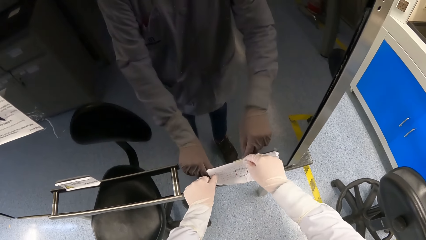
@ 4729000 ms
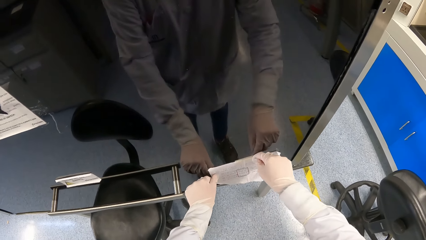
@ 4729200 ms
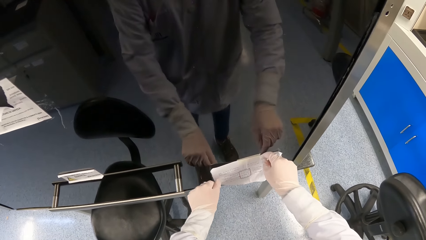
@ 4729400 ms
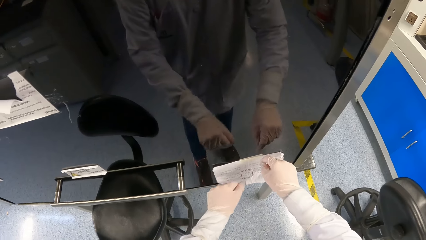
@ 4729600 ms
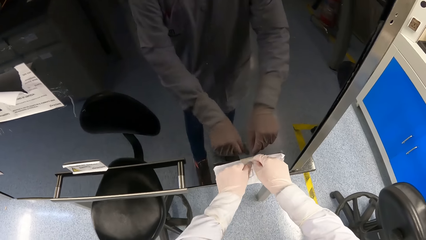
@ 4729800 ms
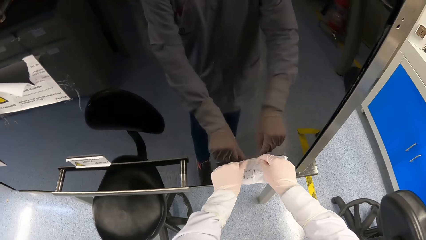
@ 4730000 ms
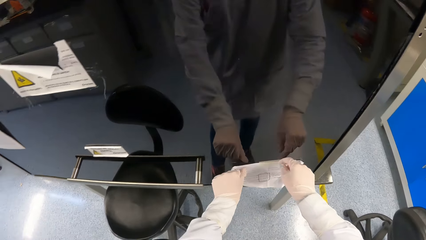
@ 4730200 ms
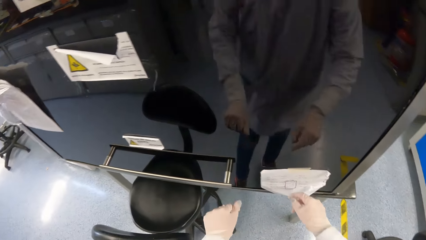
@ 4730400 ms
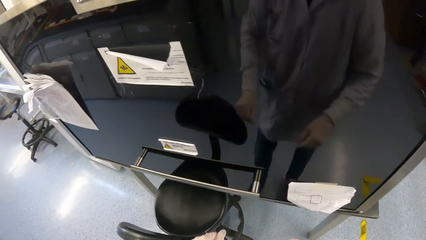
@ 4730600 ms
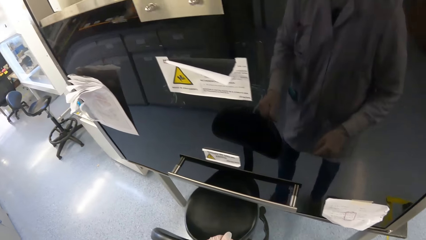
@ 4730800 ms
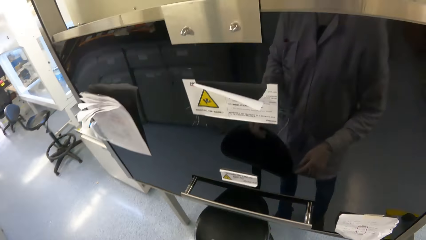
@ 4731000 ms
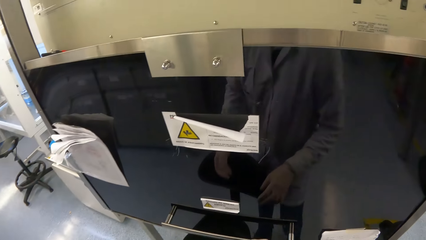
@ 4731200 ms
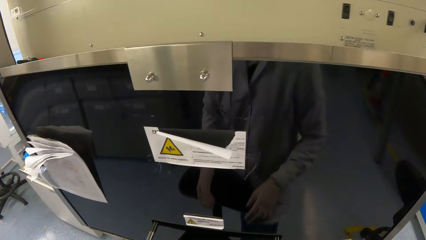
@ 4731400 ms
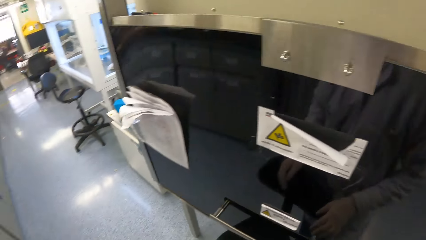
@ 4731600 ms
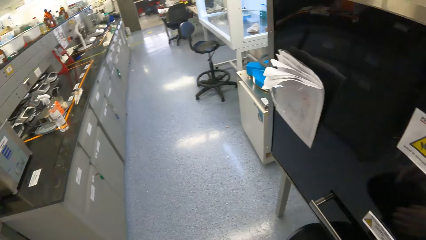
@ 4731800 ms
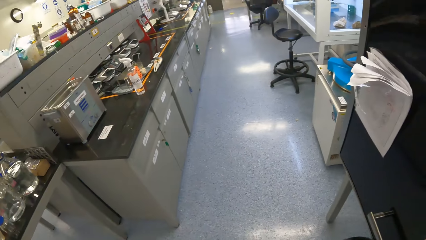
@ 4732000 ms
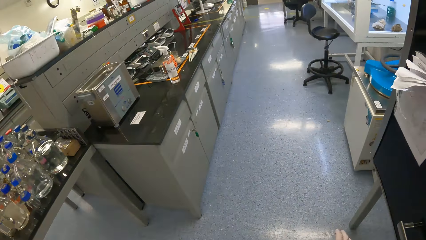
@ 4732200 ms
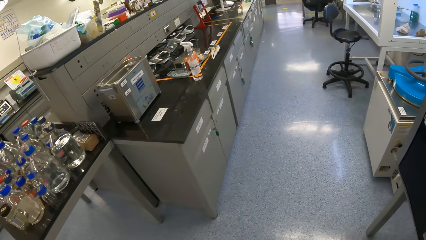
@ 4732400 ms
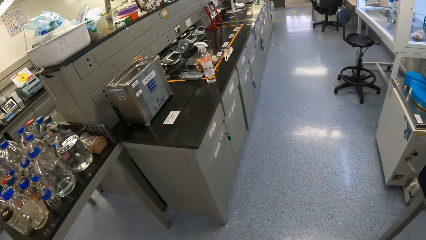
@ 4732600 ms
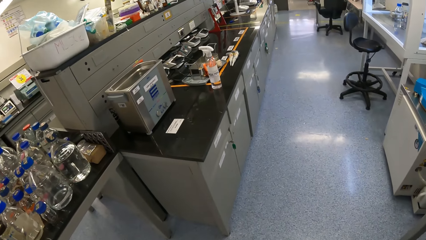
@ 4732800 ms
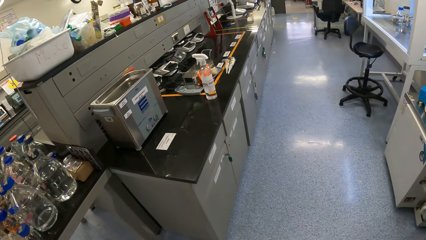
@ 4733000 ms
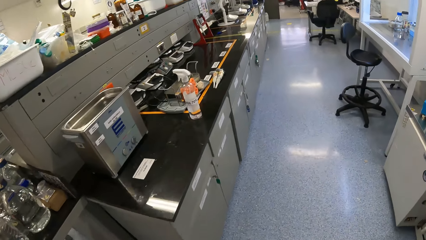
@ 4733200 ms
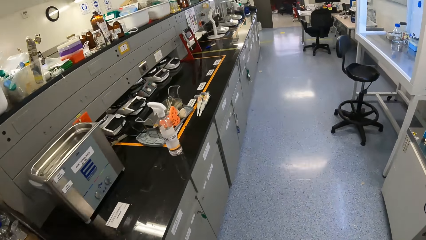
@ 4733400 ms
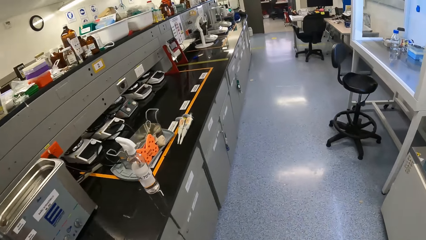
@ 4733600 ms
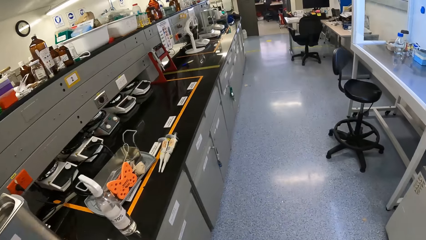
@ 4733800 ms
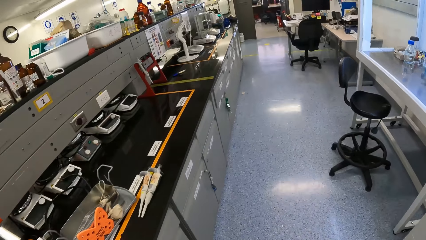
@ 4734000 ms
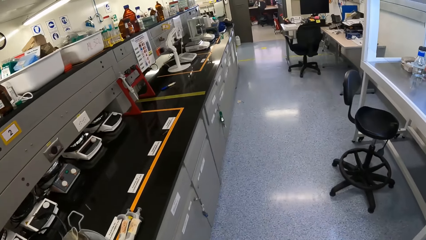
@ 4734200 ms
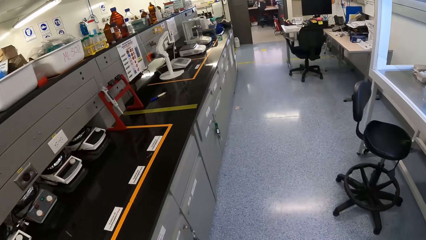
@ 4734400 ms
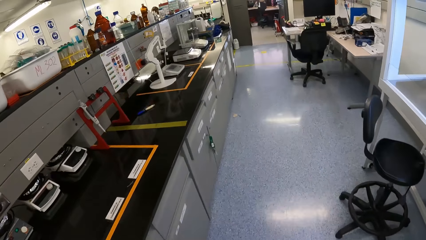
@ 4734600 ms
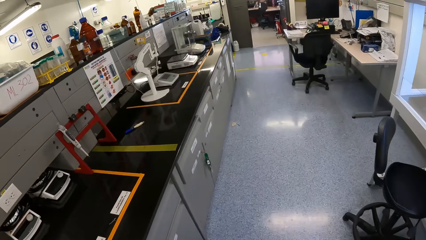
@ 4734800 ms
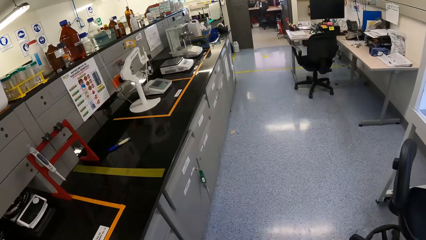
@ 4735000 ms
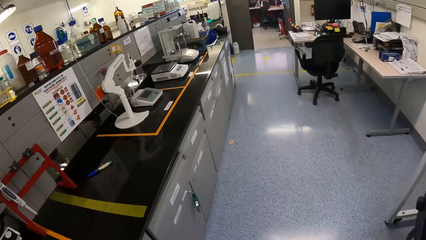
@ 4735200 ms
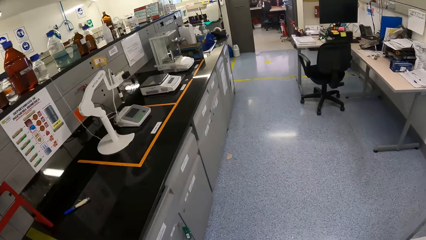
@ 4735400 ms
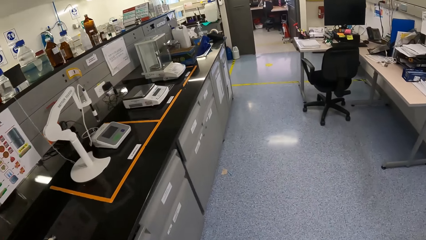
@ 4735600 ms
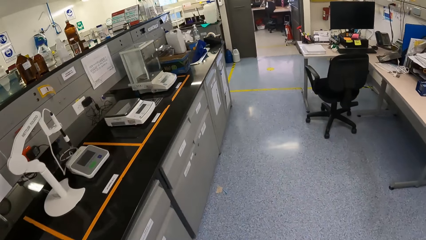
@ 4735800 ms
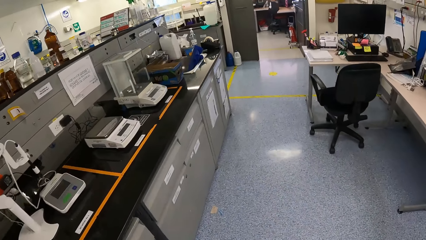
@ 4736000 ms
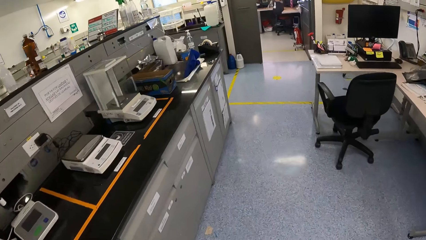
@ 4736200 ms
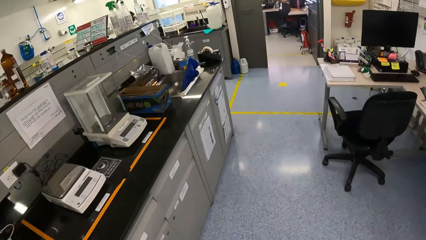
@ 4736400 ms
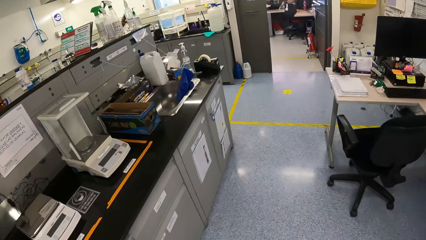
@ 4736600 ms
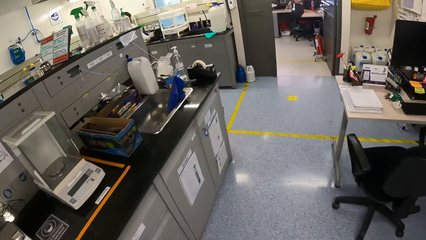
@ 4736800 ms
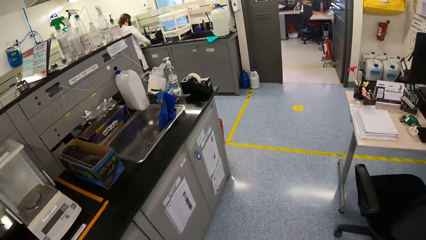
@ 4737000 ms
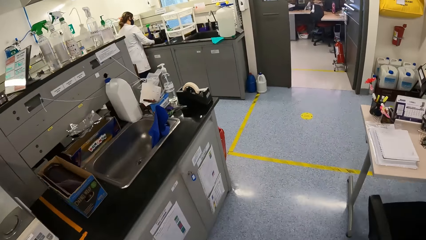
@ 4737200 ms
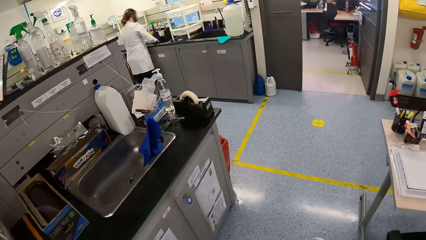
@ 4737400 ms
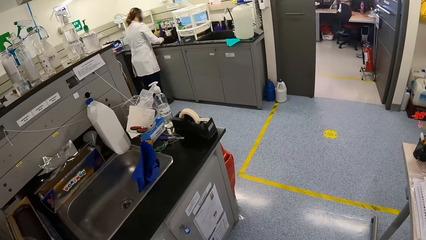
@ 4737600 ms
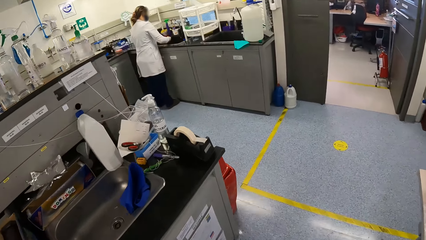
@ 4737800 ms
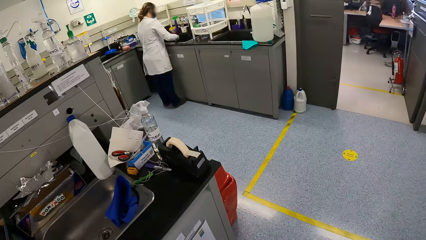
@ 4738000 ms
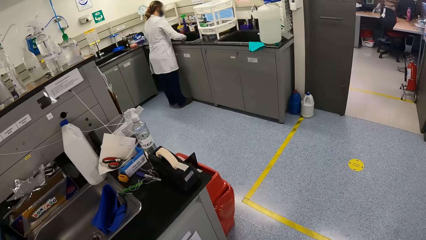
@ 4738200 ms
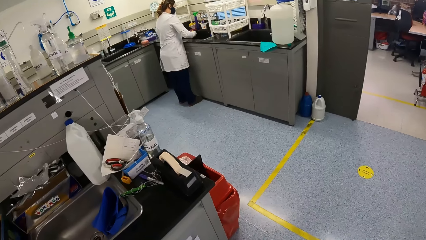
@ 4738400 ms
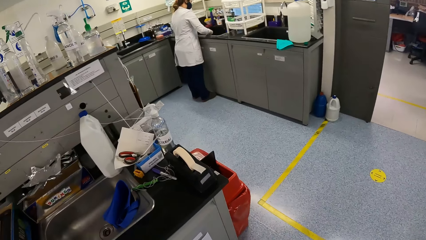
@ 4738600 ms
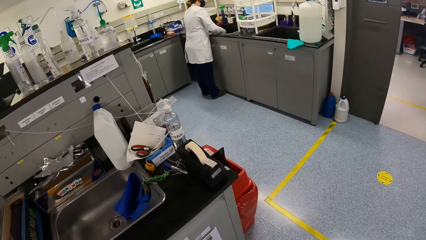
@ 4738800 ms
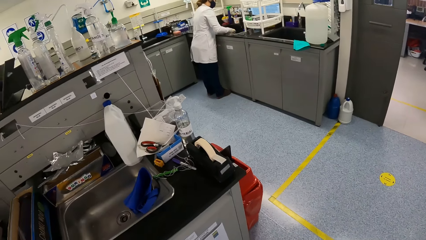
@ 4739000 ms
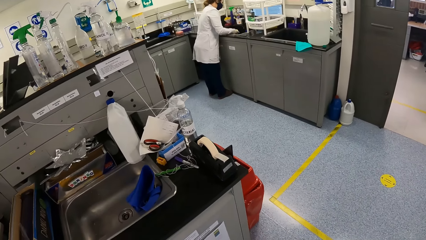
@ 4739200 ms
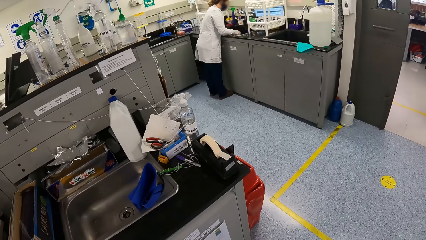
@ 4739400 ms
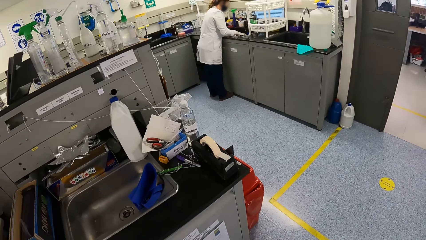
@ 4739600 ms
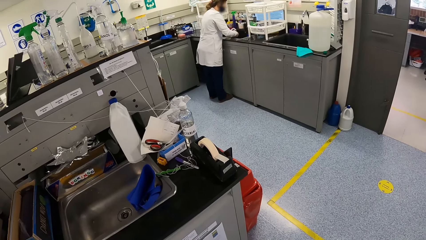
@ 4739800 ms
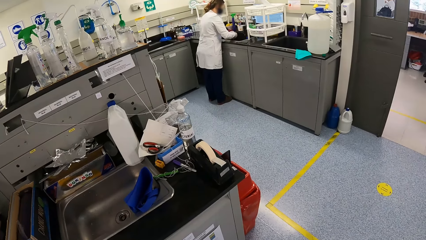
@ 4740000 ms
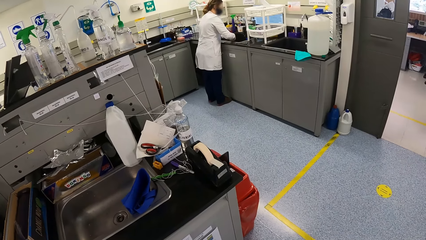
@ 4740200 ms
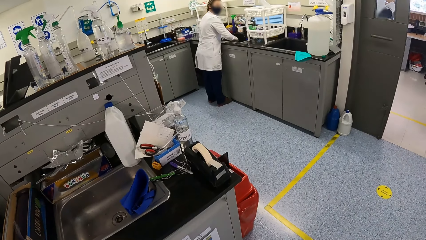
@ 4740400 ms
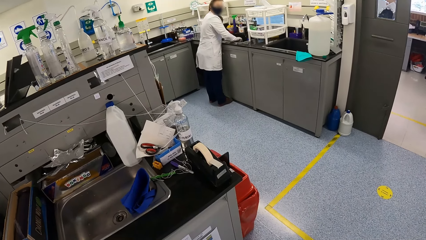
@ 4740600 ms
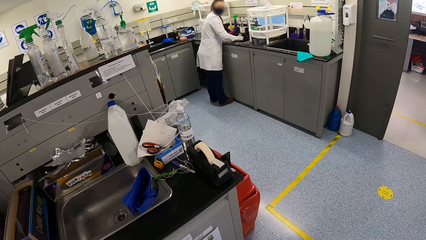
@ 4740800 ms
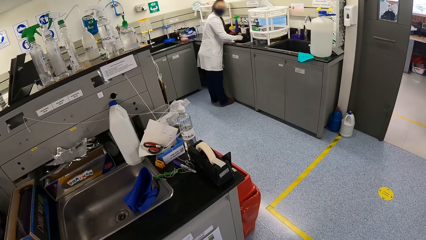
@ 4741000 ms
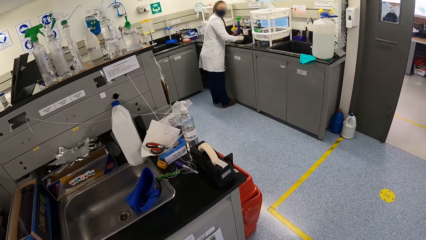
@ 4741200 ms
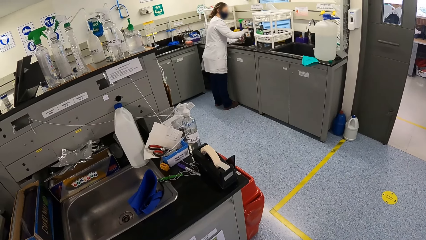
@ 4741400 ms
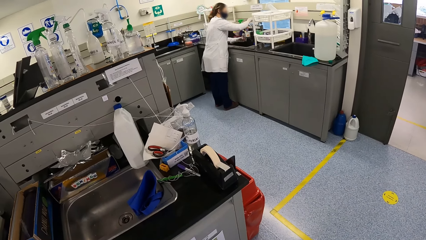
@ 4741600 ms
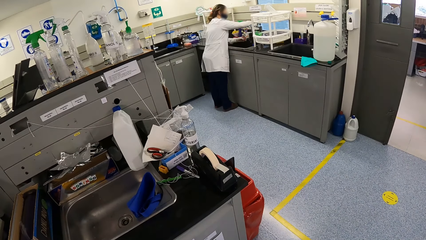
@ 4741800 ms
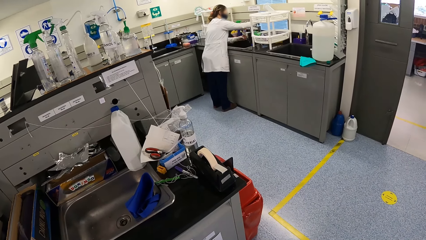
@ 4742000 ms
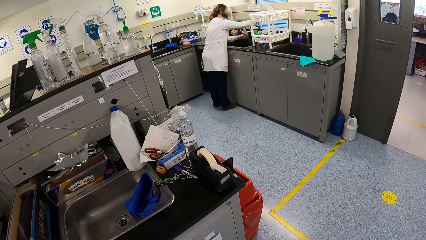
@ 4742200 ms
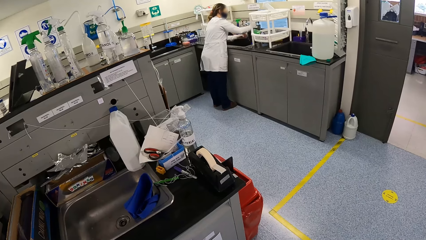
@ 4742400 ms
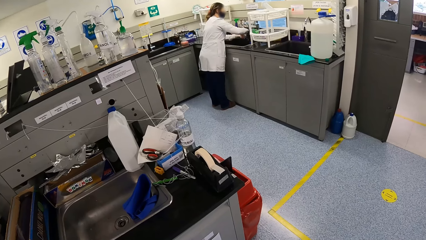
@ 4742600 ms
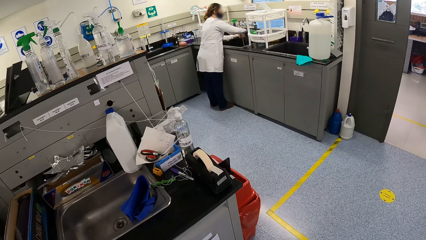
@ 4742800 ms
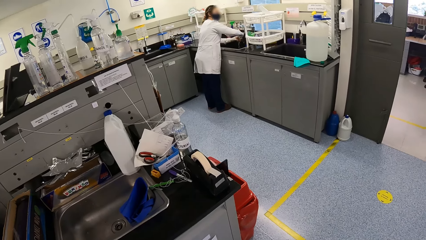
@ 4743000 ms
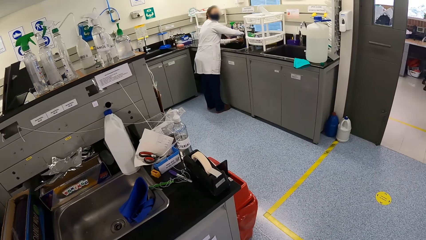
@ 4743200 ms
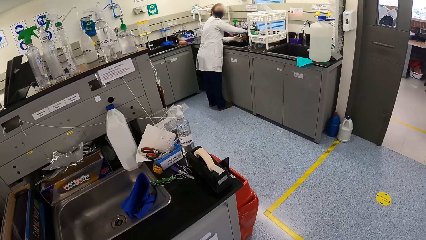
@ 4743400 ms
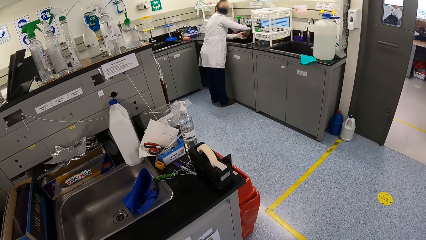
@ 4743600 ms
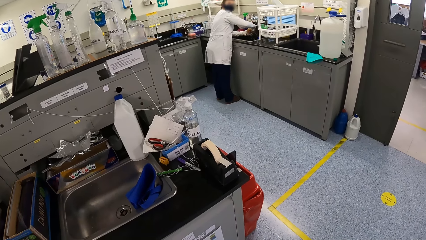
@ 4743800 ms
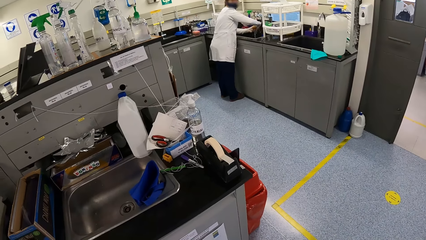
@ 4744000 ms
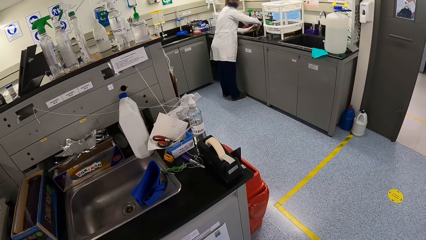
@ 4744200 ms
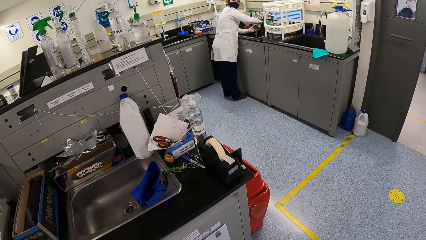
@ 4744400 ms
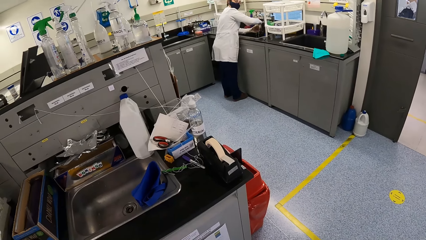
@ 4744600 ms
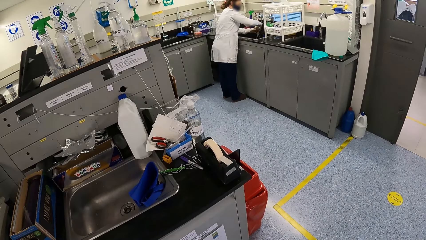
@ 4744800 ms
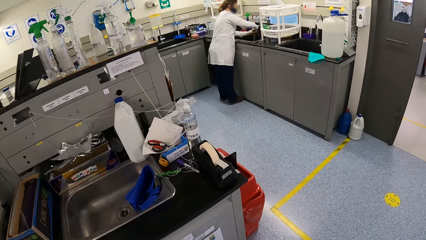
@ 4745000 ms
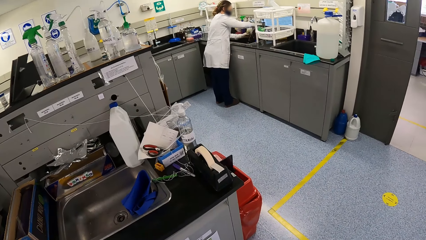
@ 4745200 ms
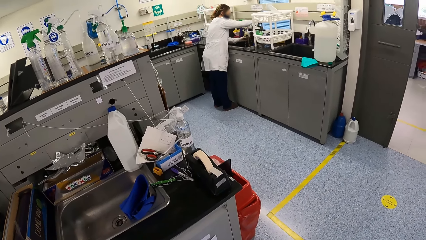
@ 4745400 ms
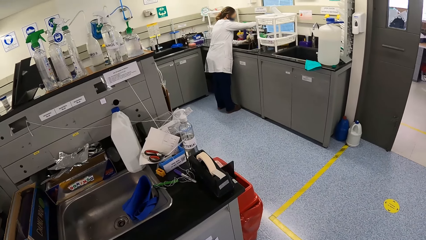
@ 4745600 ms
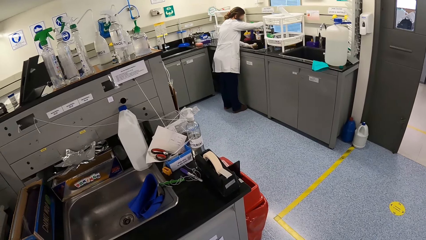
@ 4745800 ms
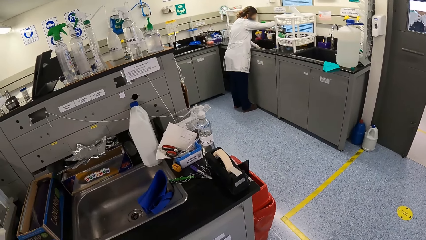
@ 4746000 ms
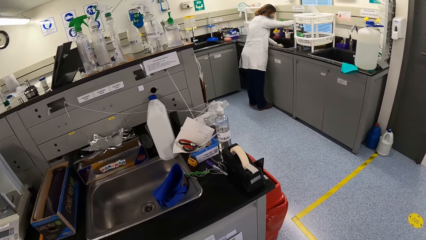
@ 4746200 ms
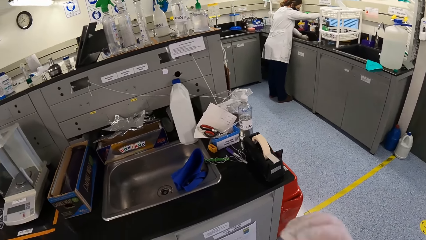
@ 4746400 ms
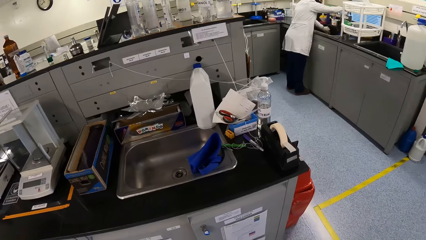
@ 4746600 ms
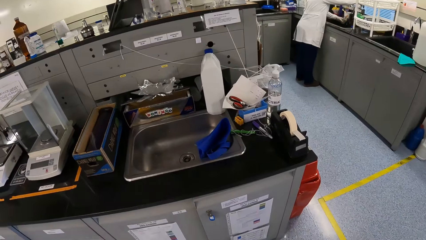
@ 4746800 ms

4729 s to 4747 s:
The camera wearer walks in the laboratory. The woman rinses a container in a sink in the laboratory with both hands. The camera wearer looks around. The woman interacts with the camera wearer. The woman looks at the camera wearer. The woman holds the container with her left hand, turns on a tap on the sink with her right hand, rinses the container with both hands, holds the container with her left hand, and turns off the tap with her right hand.
